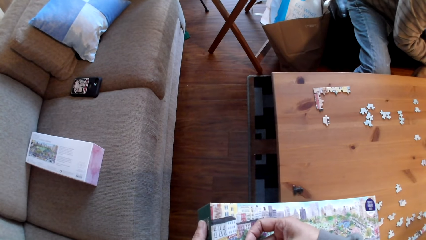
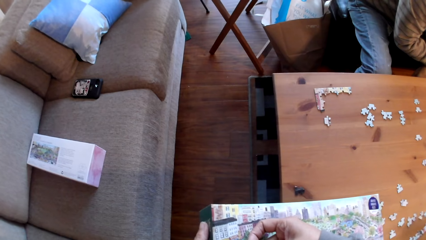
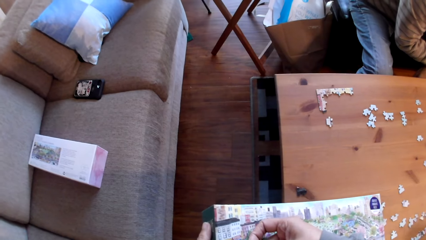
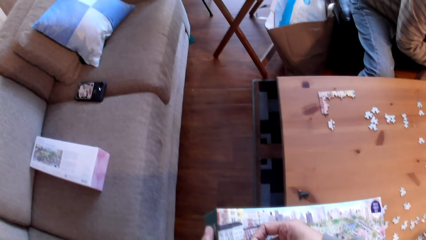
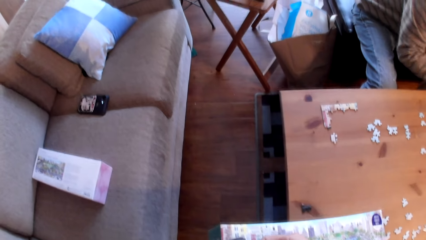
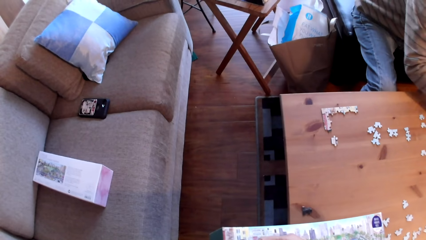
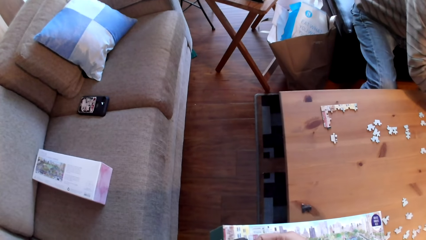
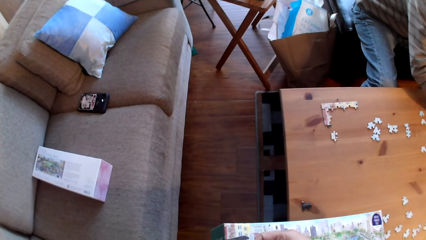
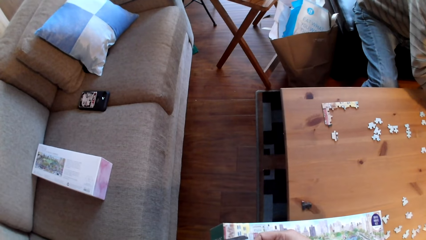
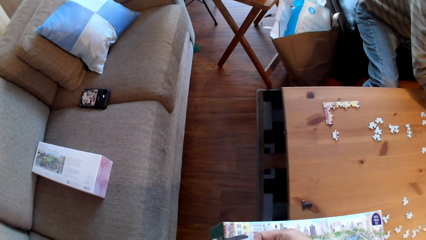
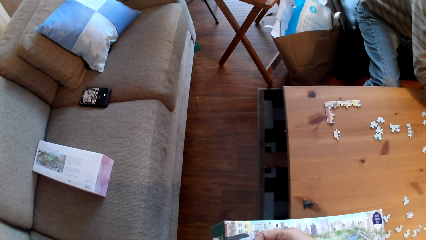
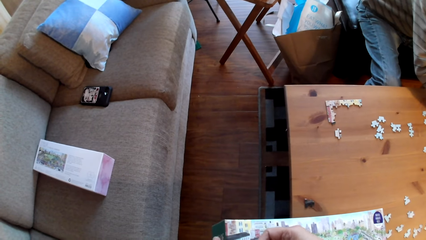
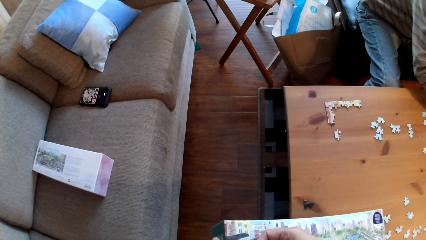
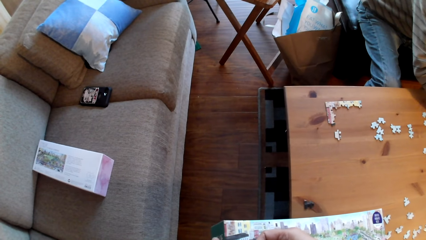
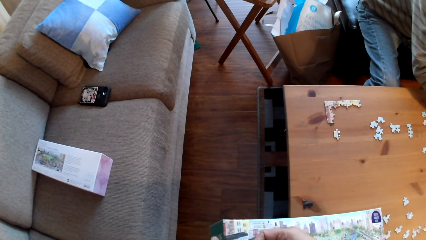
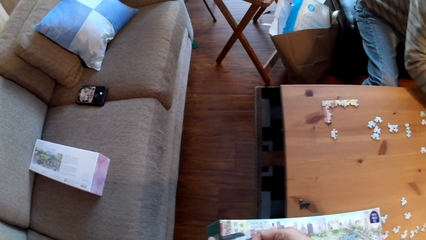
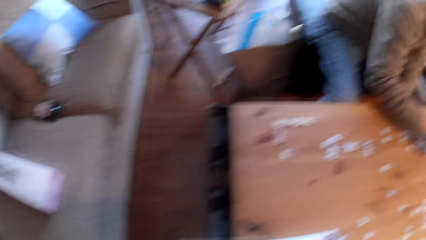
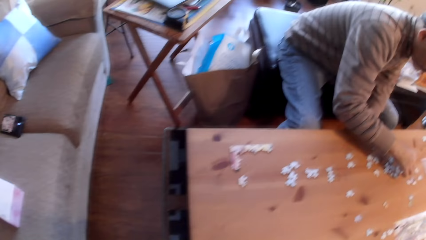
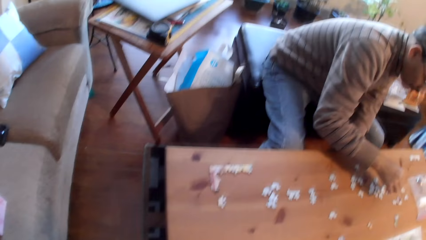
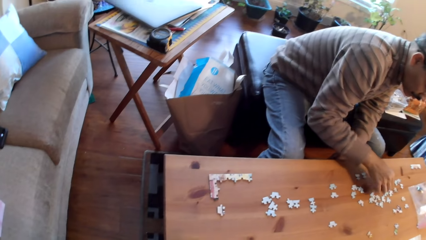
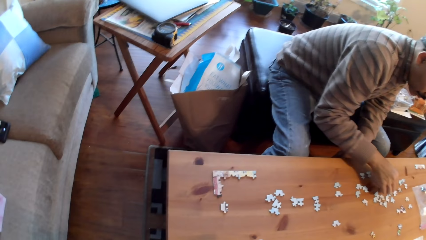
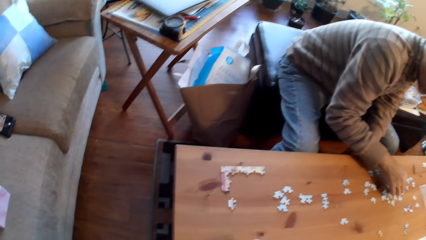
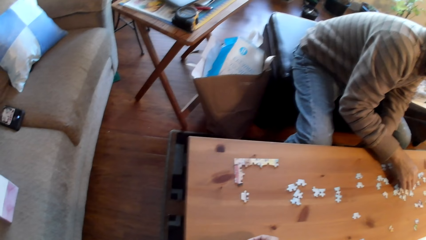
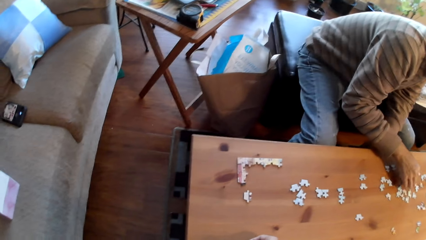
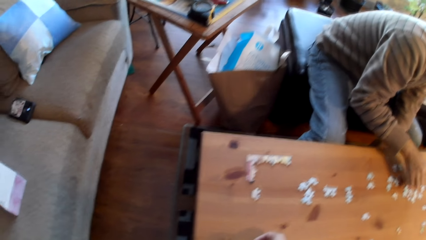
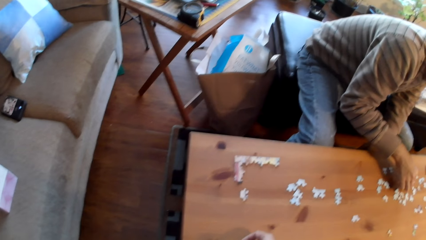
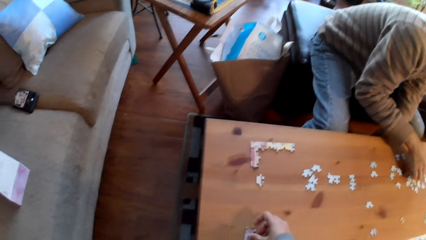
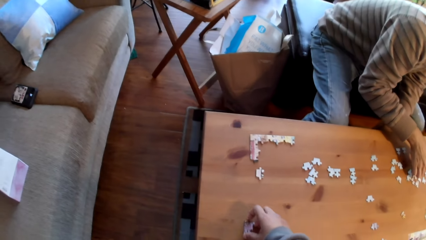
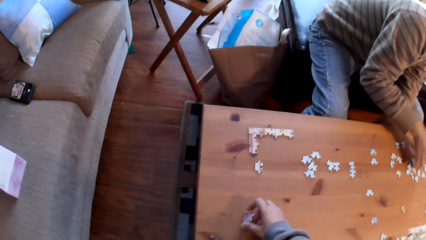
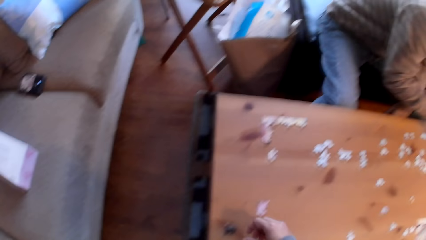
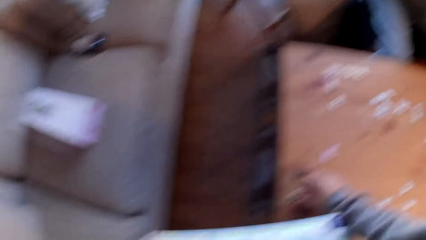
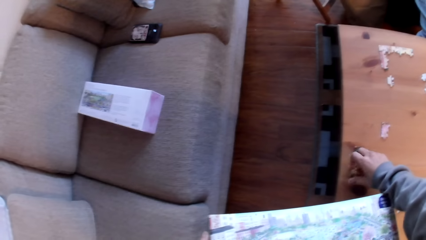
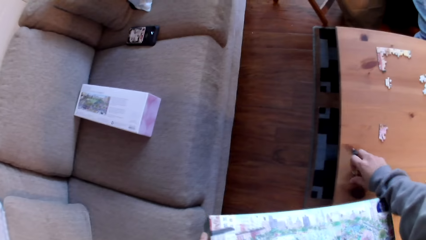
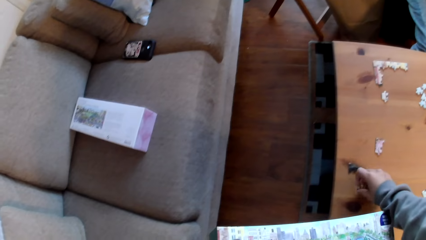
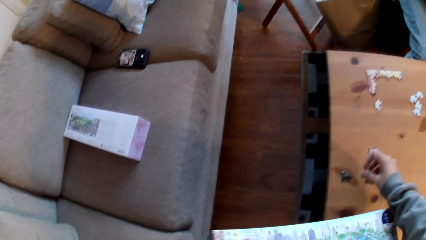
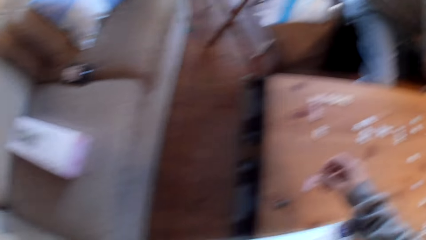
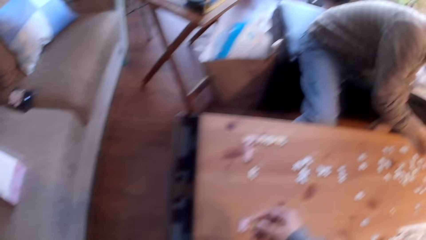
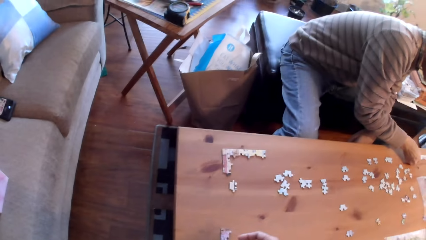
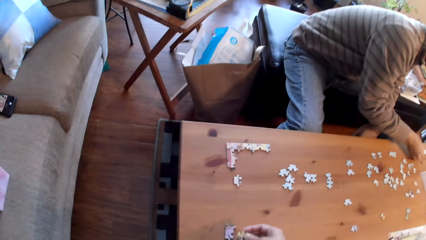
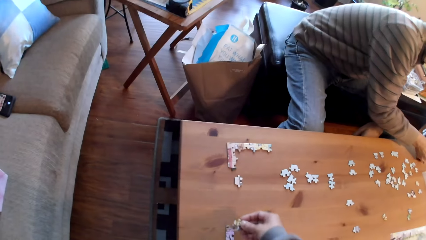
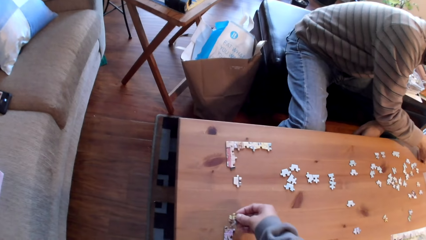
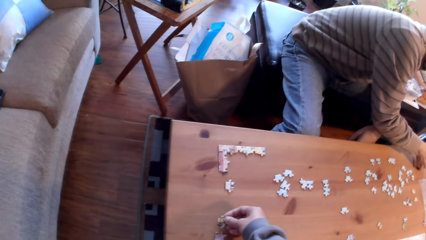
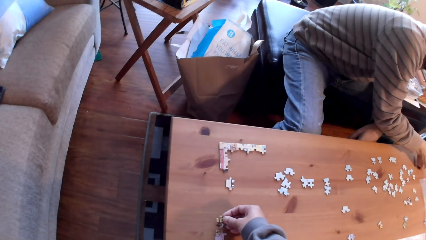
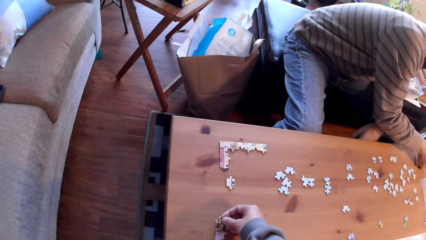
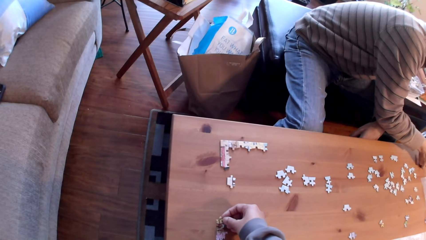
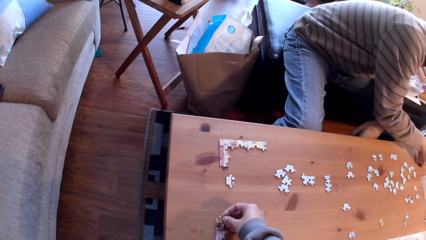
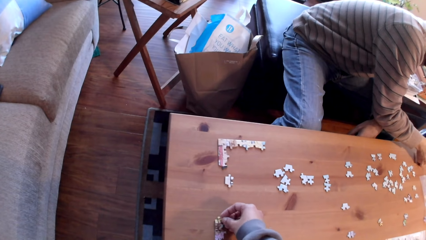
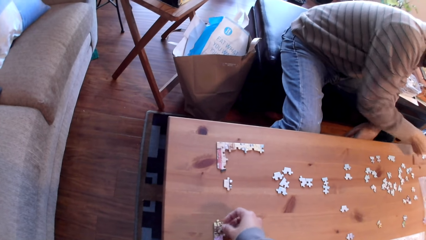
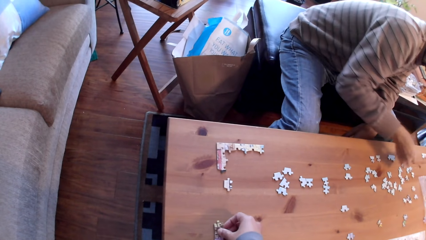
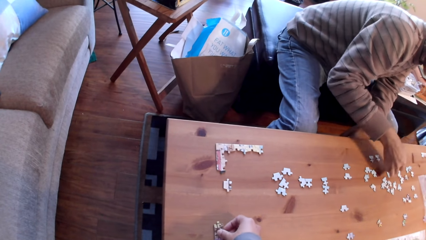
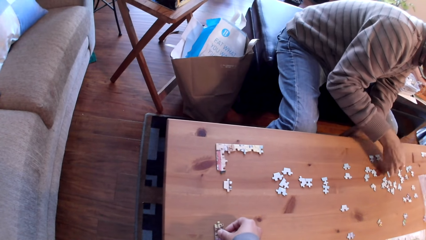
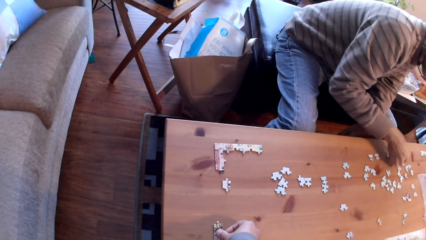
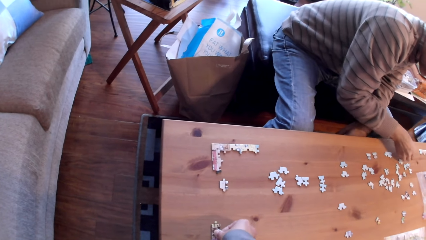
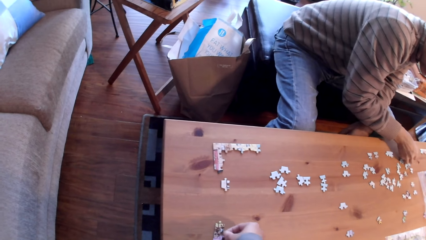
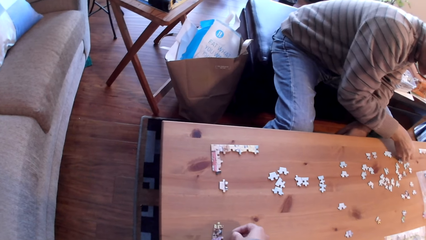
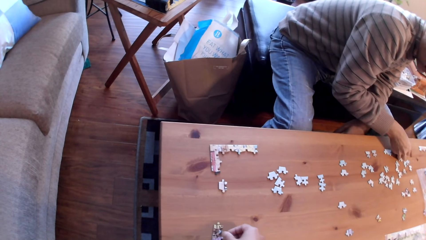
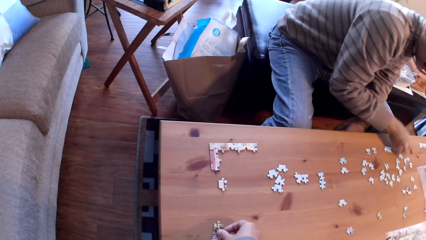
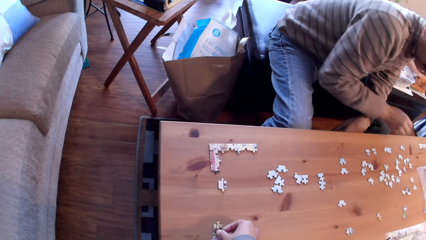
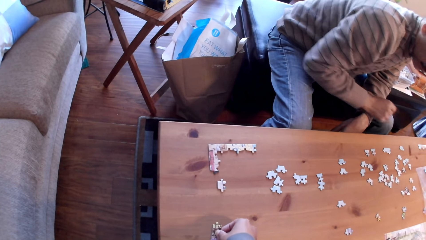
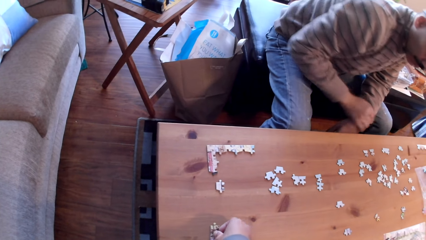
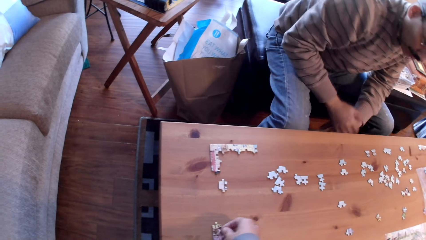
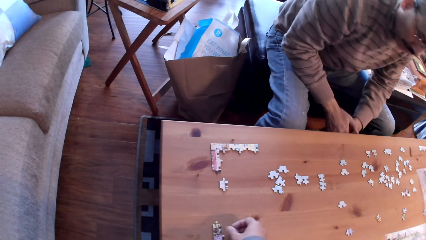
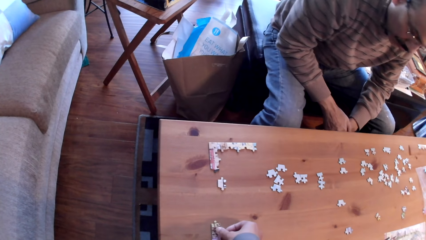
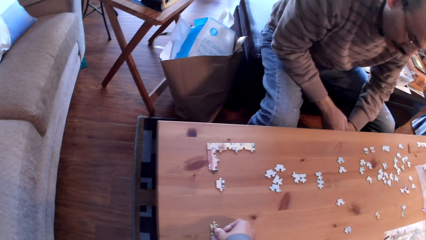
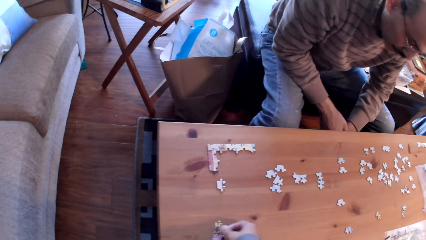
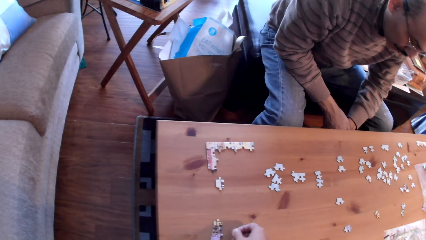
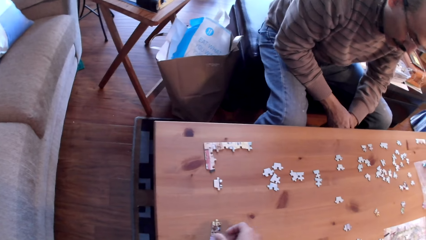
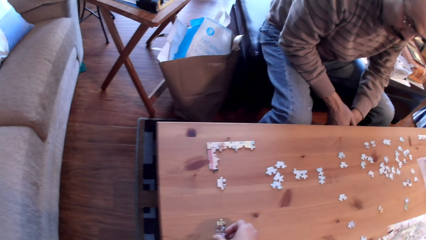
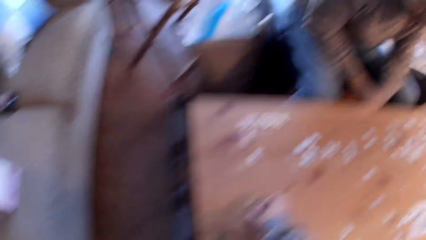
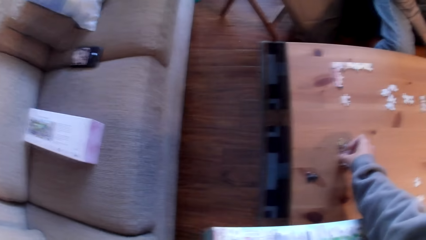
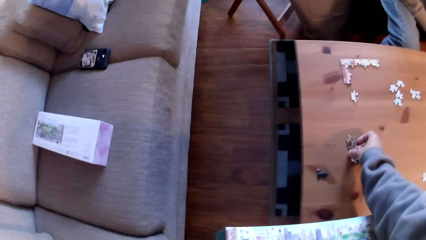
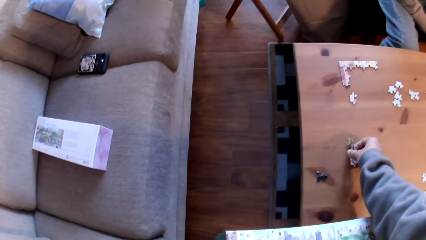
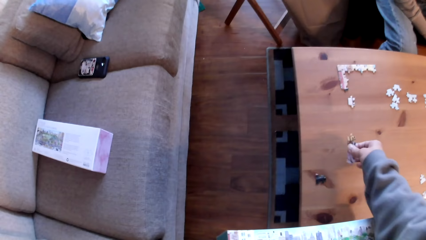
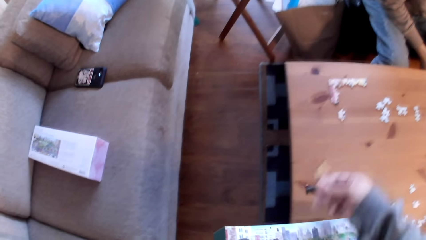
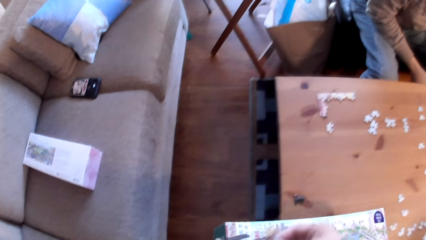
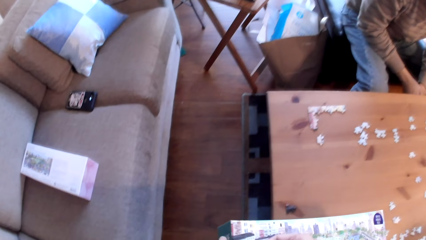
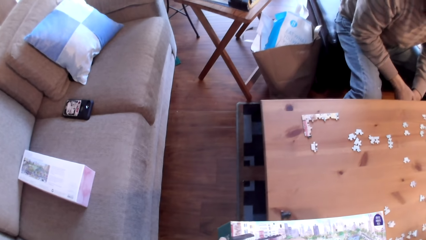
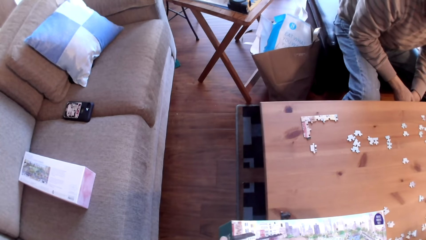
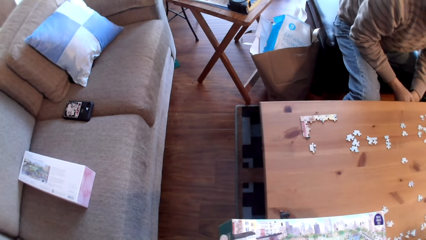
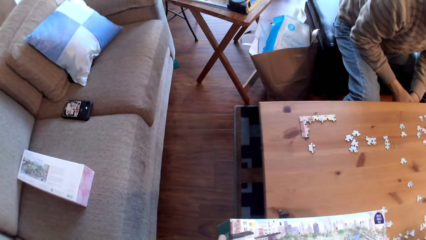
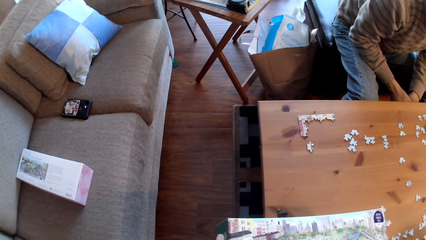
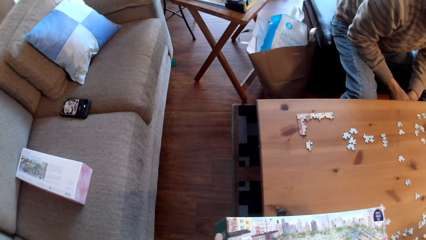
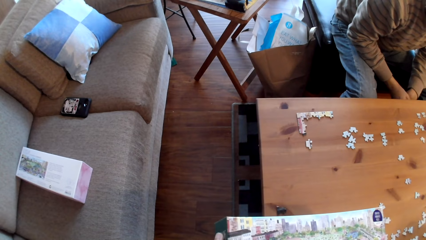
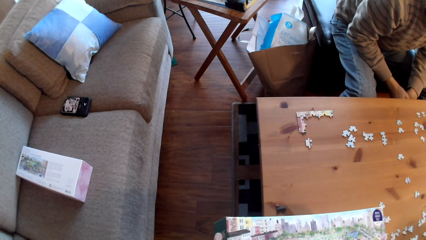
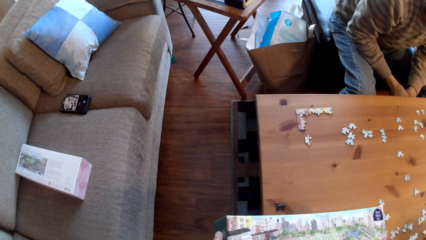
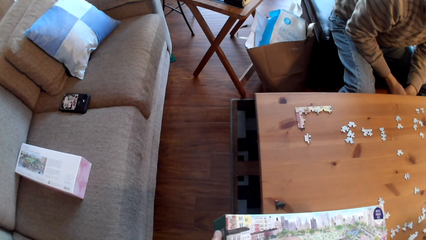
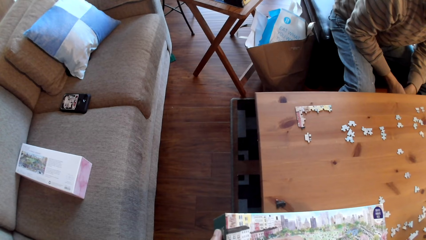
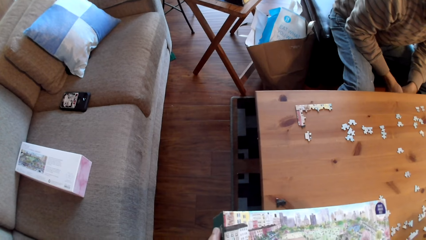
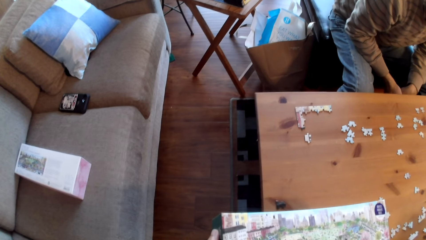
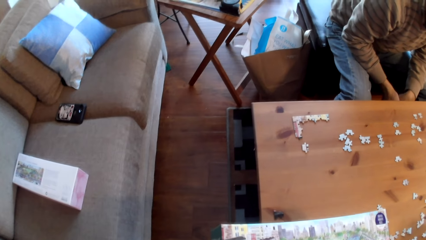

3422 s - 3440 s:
The camera wearer places down a card. They join the puzzle cards. They pick up the puzzle cards.
